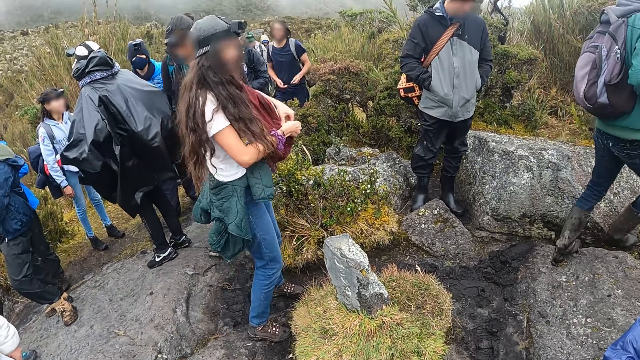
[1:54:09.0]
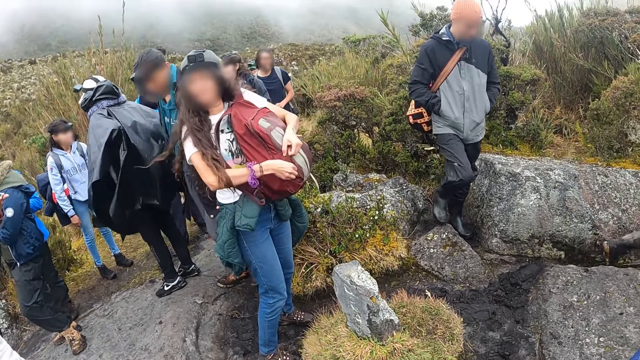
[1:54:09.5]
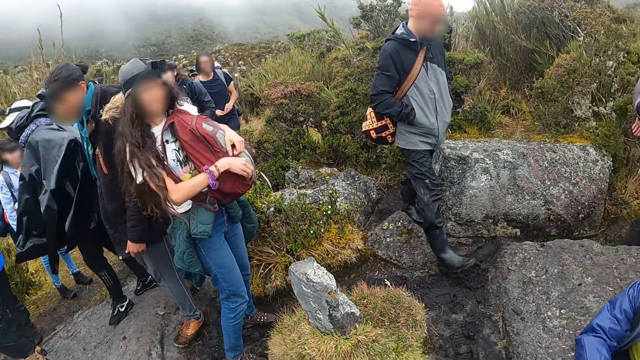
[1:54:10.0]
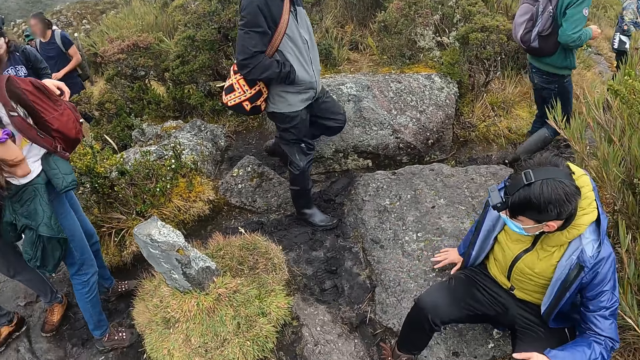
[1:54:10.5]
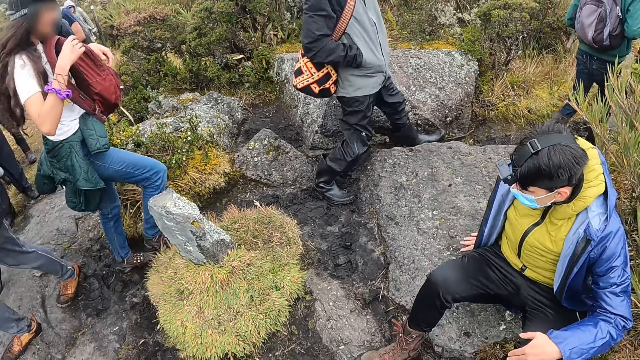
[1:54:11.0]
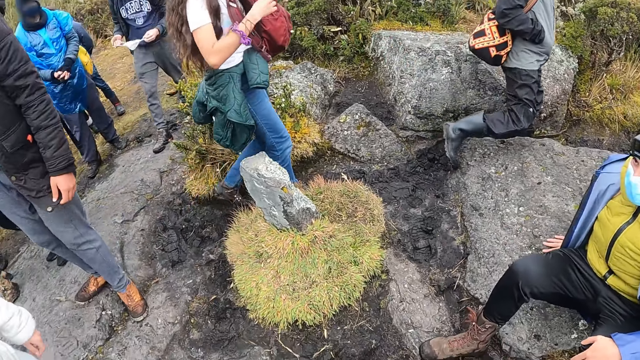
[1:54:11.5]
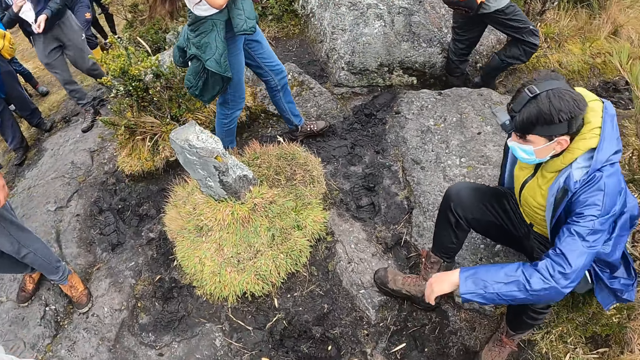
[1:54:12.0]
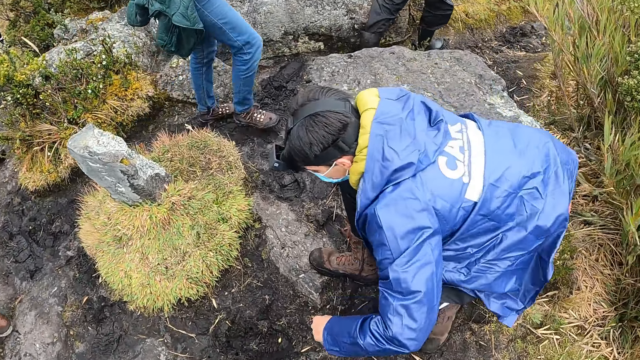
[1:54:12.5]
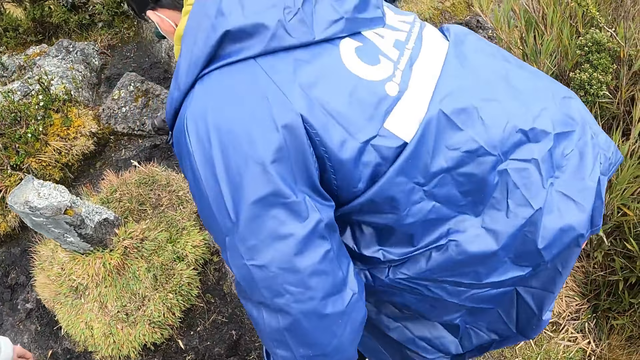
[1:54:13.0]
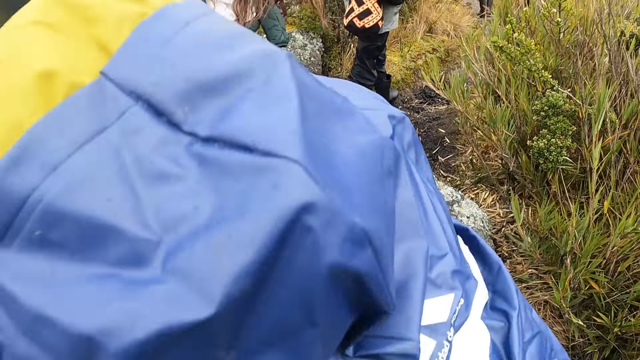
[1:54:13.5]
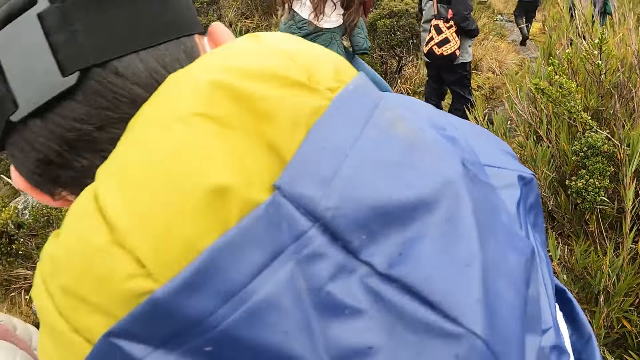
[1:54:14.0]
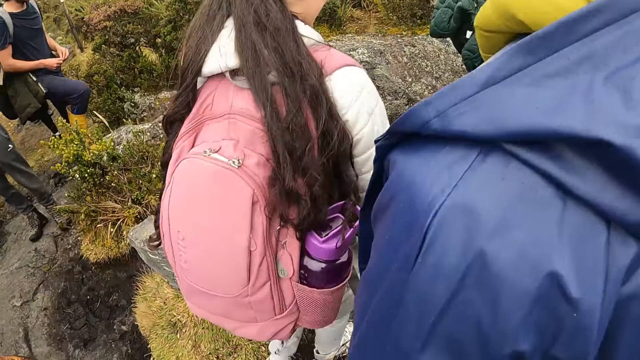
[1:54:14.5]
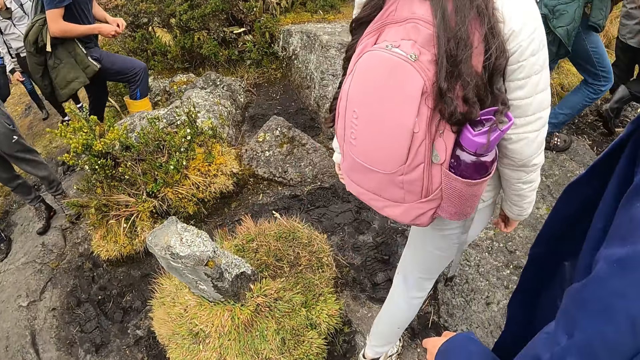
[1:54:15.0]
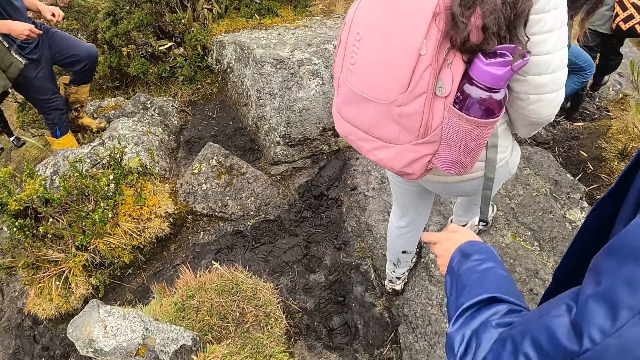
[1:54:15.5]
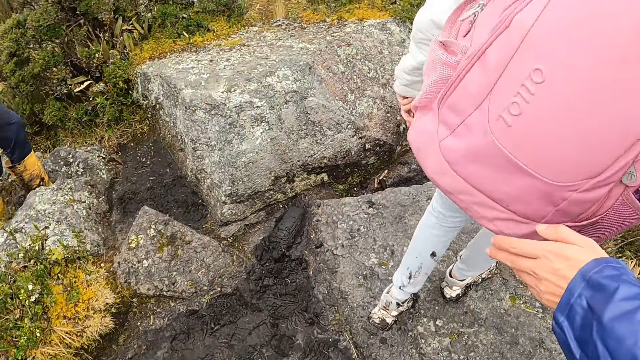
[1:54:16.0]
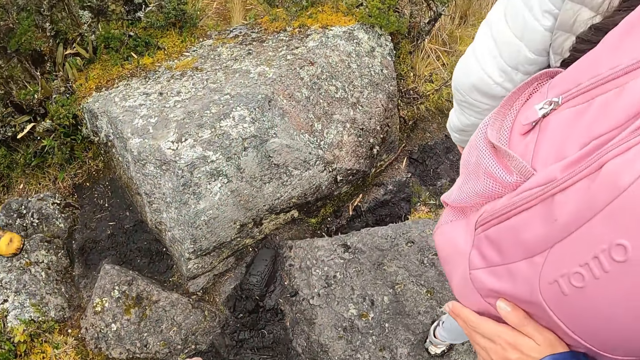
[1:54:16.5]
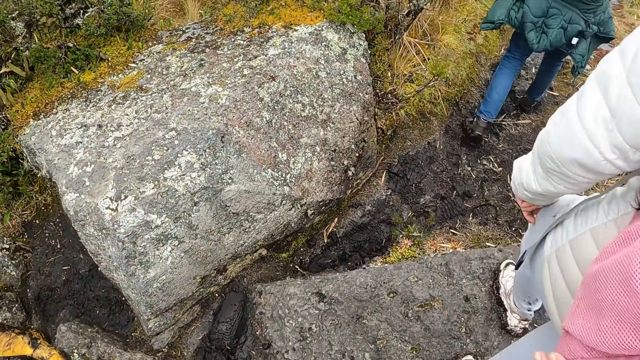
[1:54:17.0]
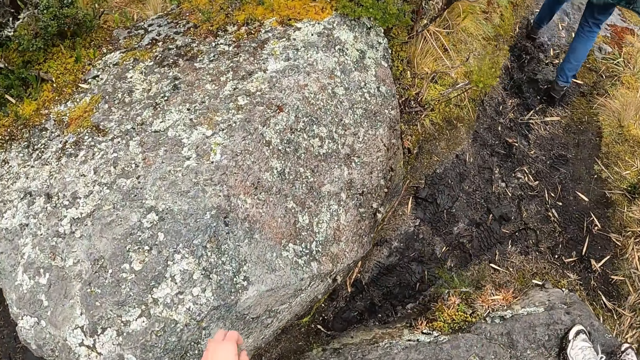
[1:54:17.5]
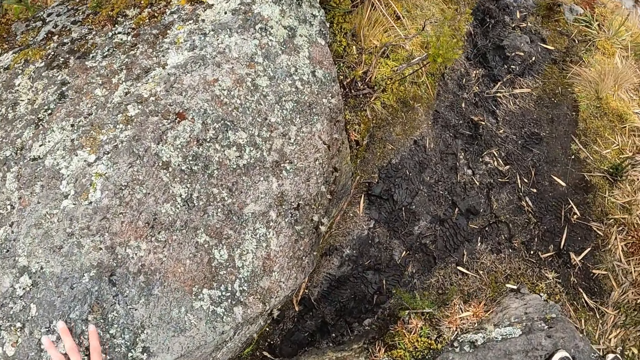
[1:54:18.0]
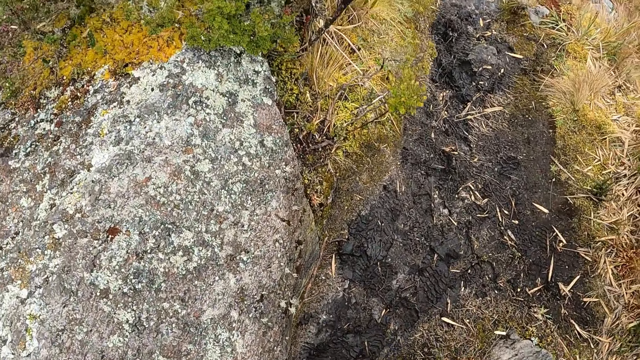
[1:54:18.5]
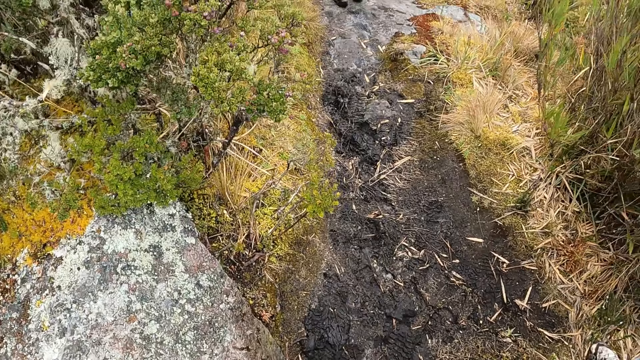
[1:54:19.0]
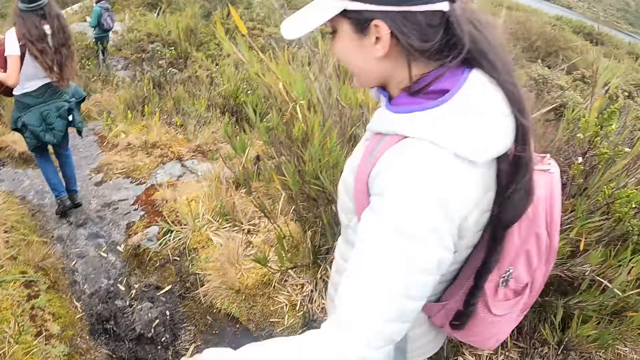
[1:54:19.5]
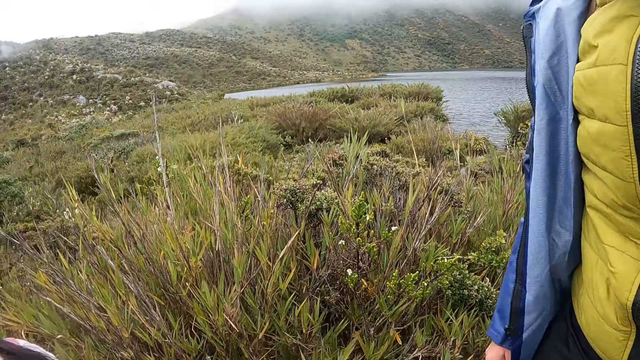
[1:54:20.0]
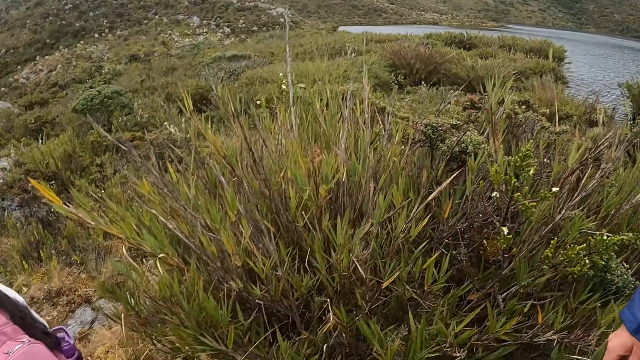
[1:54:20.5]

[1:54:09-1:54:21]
The group of people walks on a hill. The woman climbs a rock. The camera wearer walks around. A man touches the bag of the woman with his left hand.

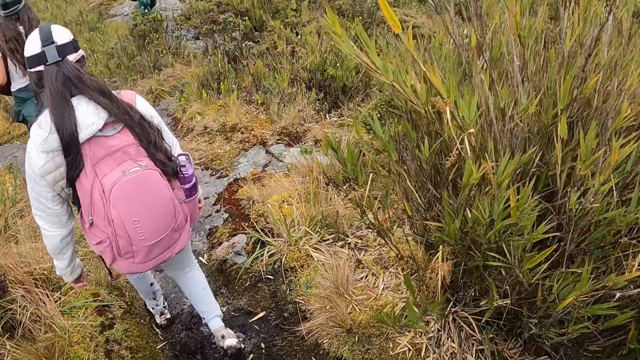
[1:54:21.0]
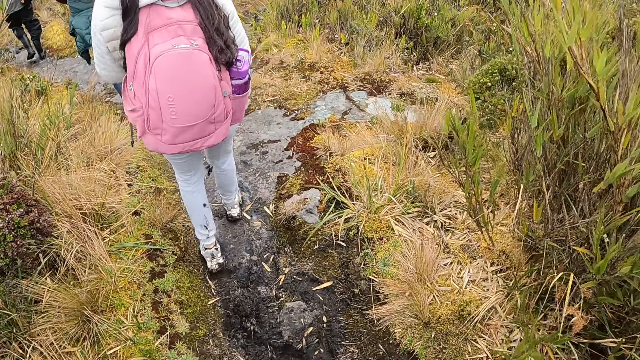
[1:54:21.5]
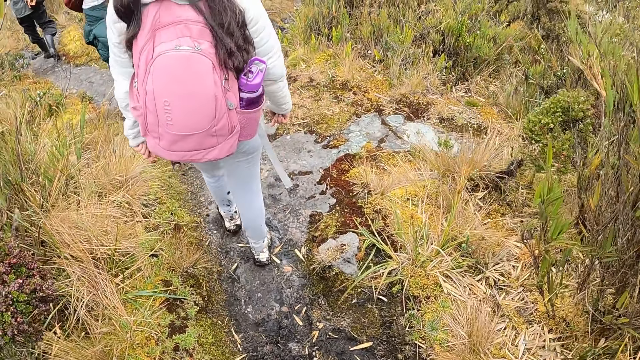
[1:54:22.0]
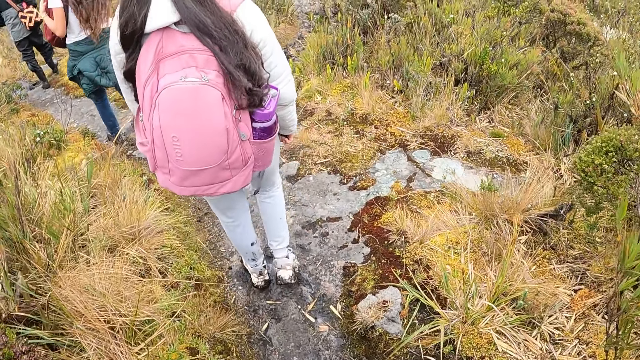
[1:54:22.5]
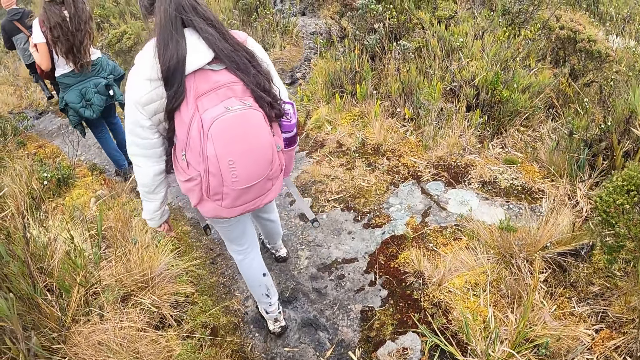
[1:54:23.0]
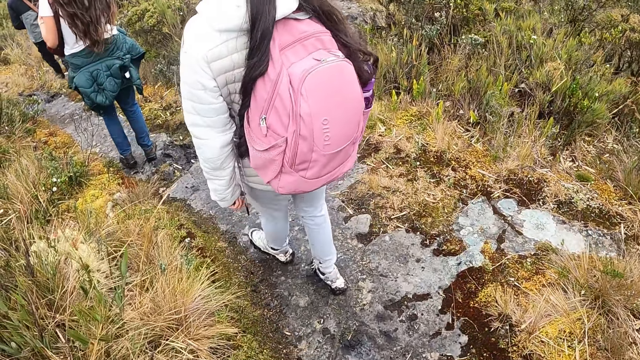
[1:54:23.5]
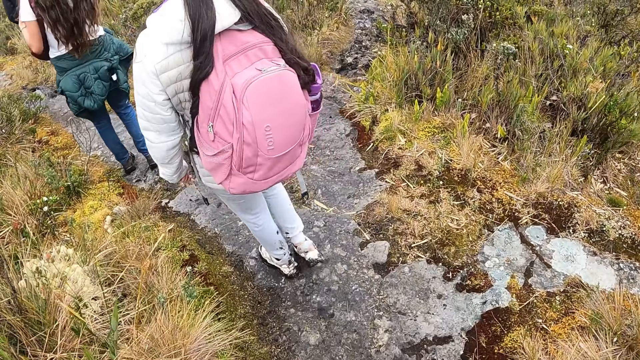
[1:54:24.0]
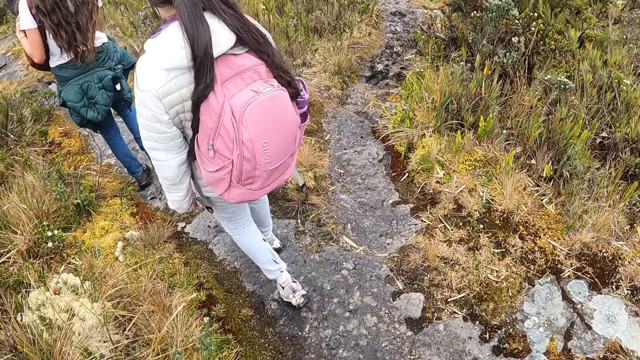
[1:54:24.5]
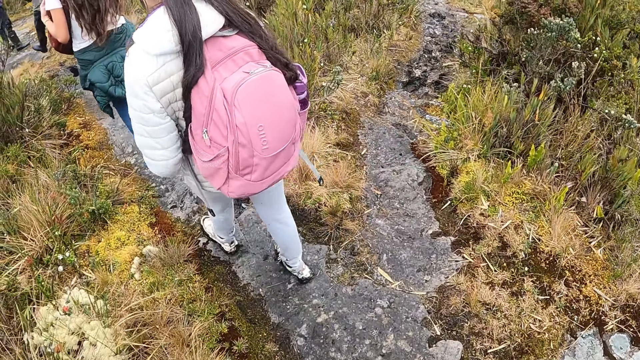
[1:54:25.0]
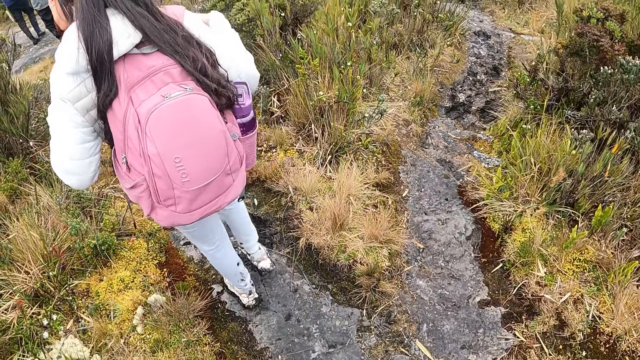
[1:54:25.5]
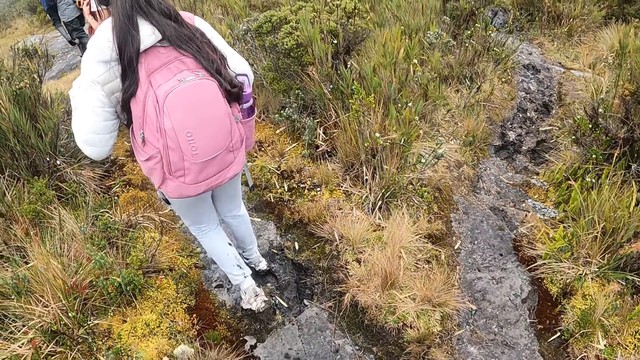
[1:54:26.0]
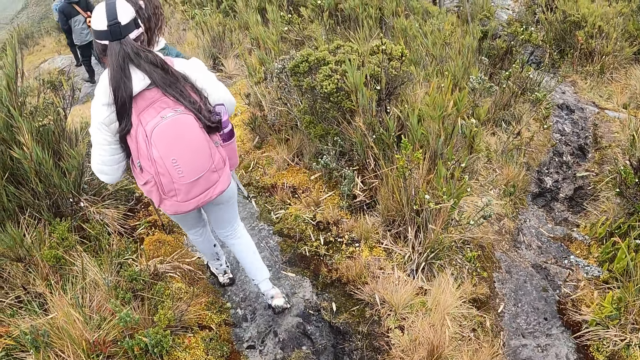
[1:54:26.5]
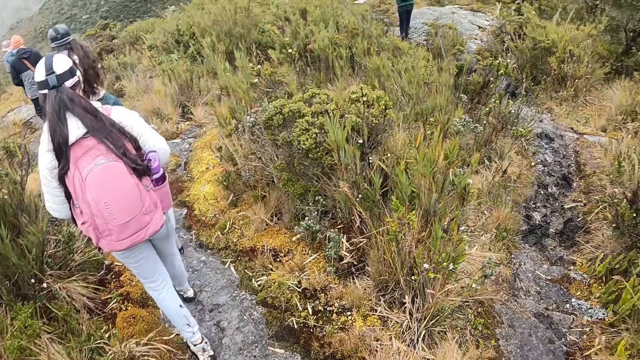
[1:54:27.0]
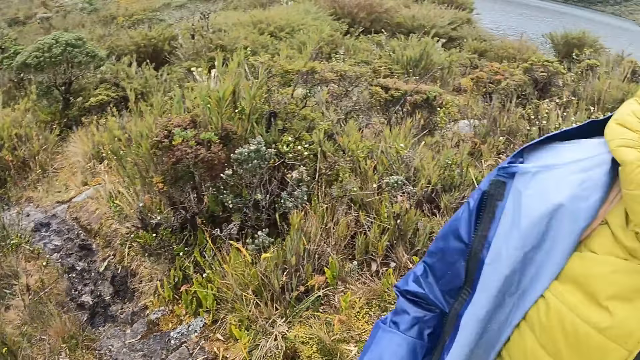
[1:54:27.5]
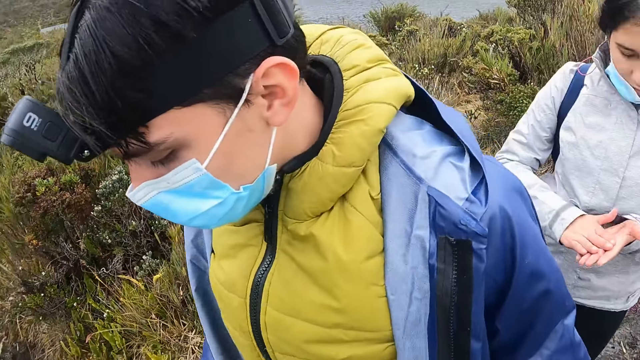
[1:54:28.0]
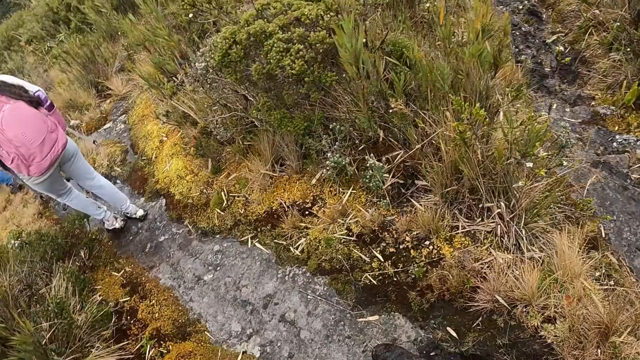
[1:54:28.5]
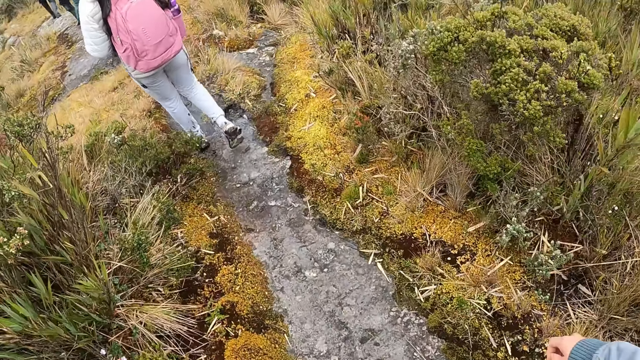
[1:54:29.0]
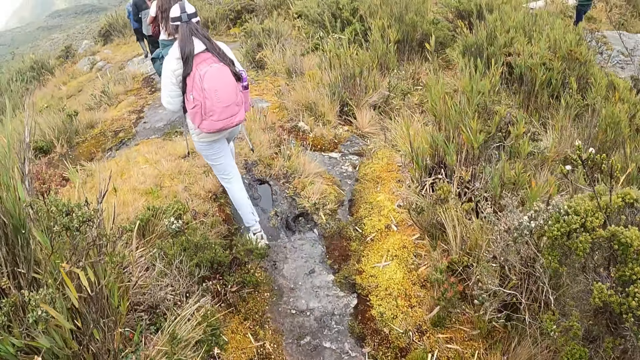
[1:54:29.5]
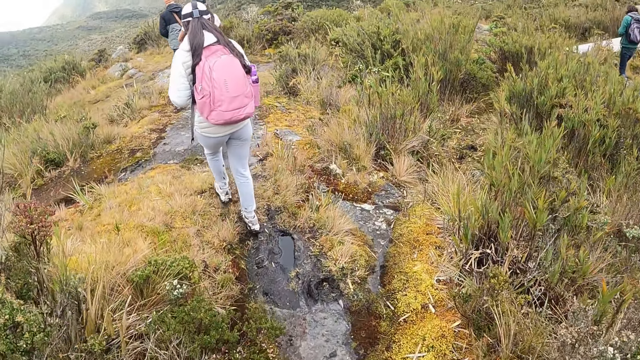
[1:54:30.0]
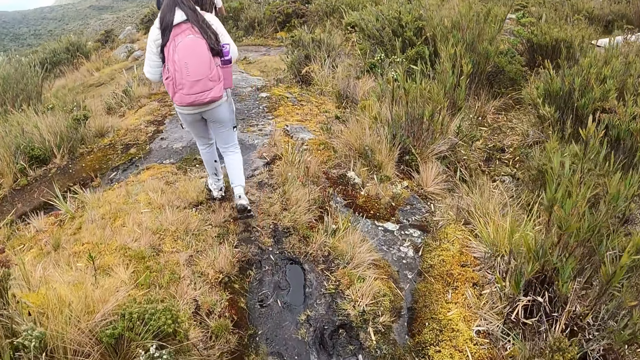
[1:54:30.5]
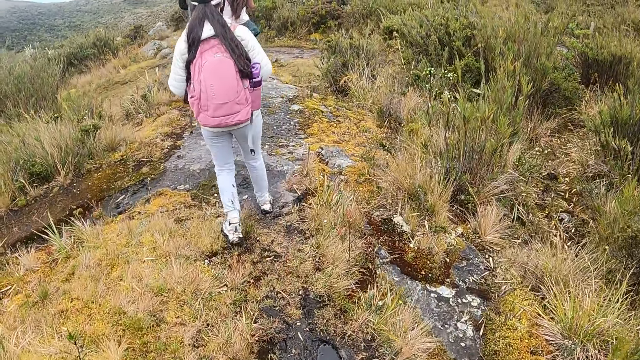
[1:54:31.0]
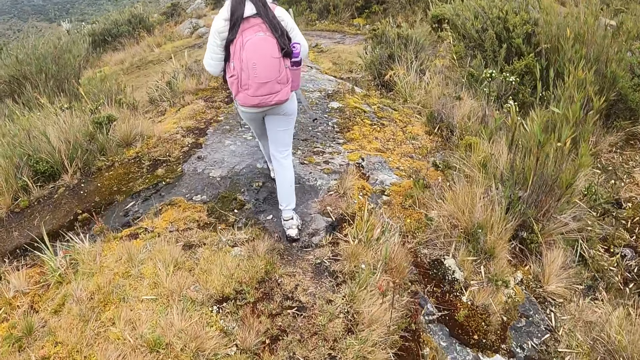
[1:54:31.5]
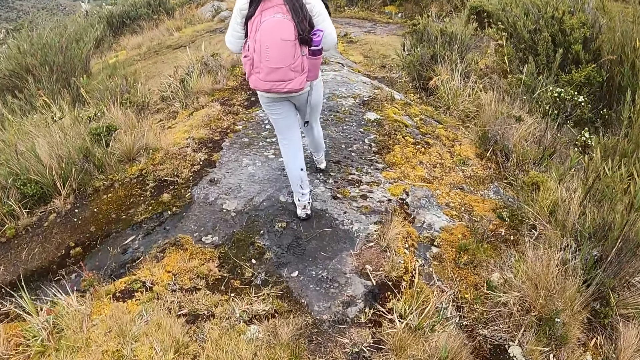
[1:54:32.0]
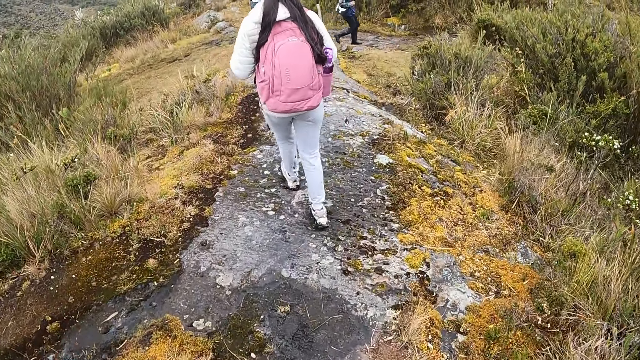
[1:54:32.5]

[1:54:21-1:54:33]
The camera wearer looks around. They walk around.
